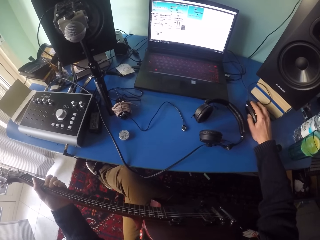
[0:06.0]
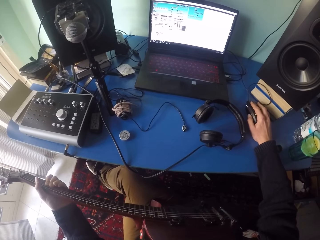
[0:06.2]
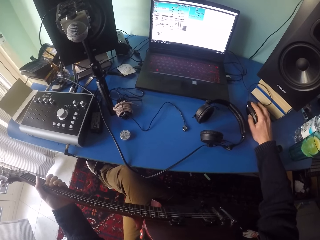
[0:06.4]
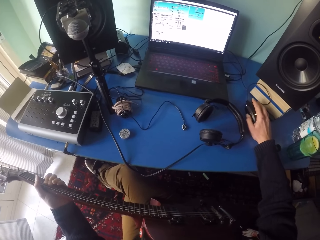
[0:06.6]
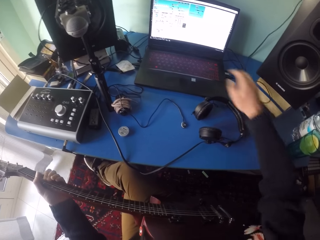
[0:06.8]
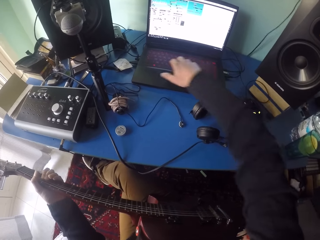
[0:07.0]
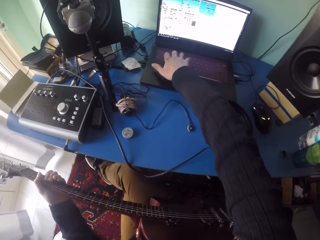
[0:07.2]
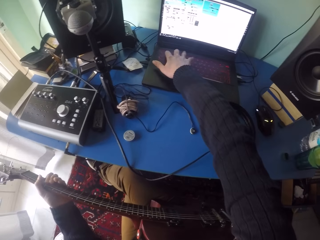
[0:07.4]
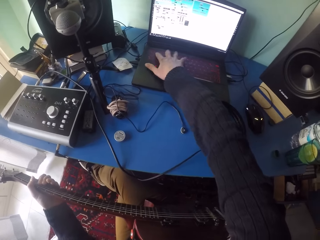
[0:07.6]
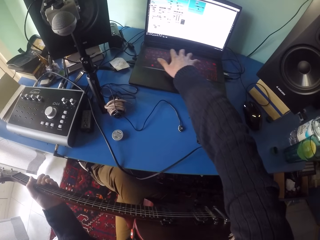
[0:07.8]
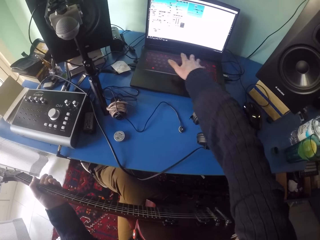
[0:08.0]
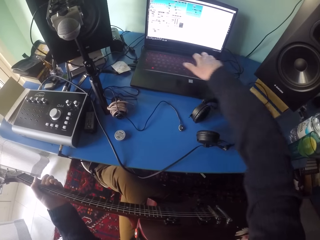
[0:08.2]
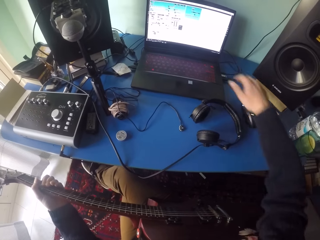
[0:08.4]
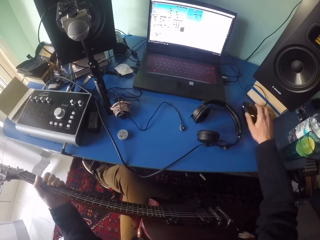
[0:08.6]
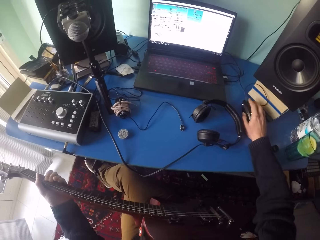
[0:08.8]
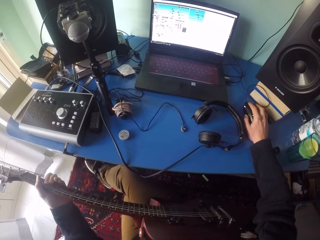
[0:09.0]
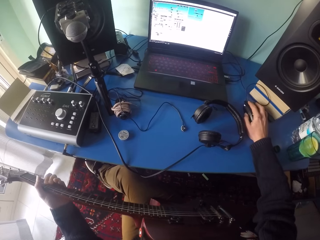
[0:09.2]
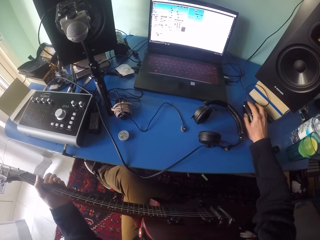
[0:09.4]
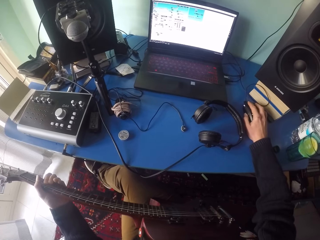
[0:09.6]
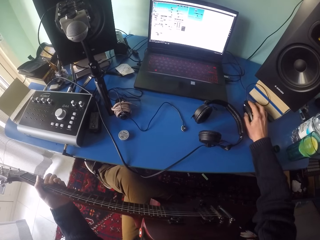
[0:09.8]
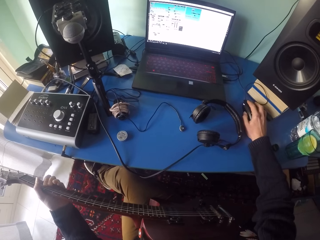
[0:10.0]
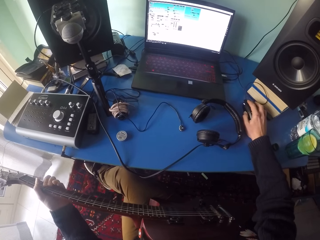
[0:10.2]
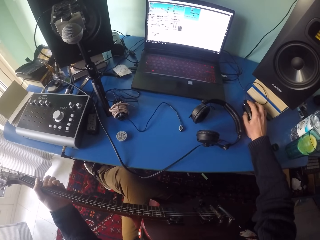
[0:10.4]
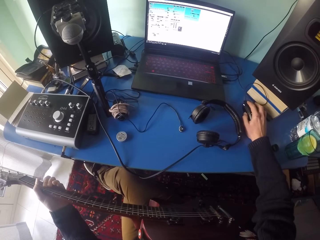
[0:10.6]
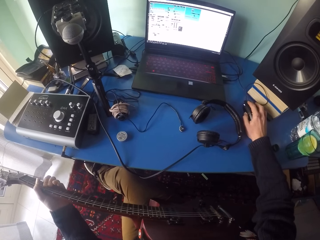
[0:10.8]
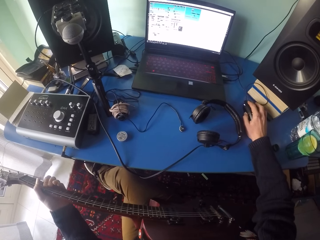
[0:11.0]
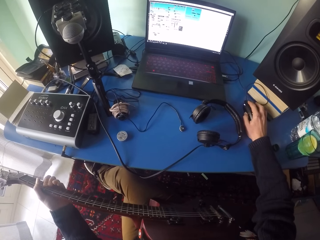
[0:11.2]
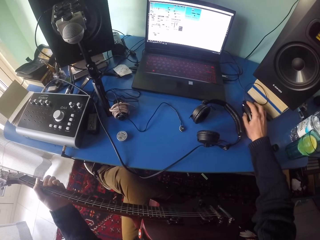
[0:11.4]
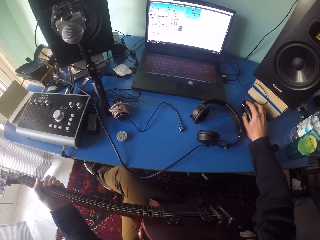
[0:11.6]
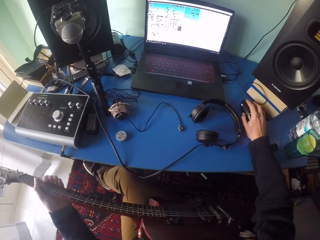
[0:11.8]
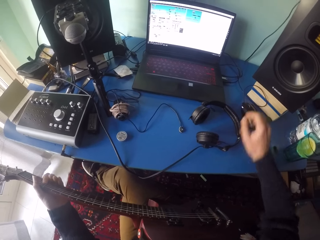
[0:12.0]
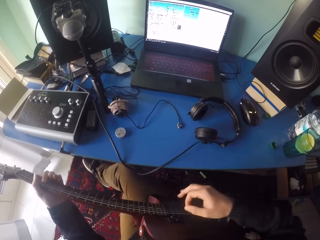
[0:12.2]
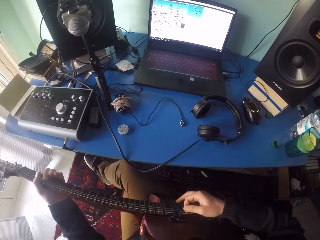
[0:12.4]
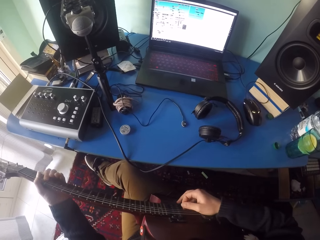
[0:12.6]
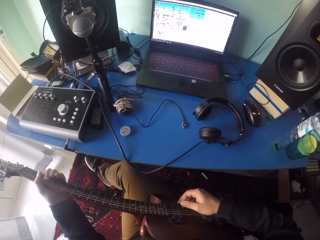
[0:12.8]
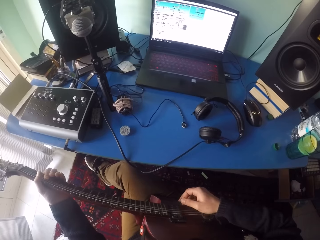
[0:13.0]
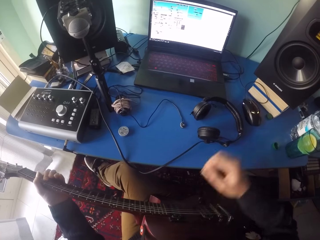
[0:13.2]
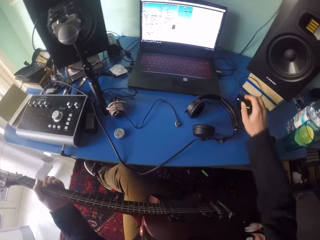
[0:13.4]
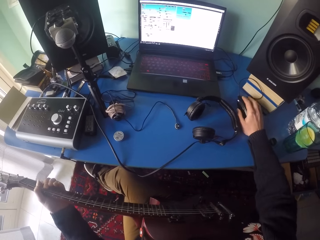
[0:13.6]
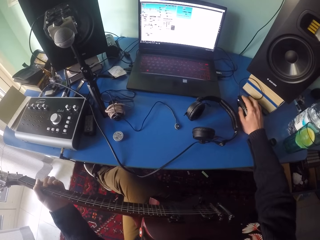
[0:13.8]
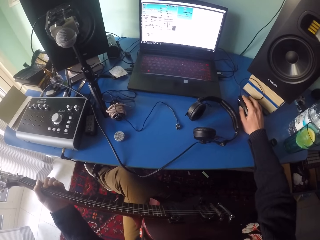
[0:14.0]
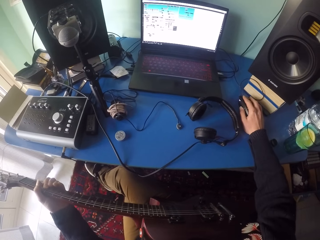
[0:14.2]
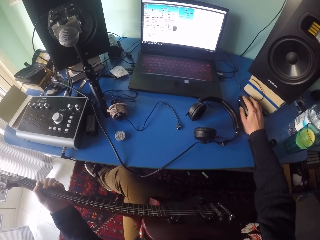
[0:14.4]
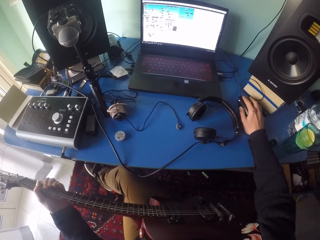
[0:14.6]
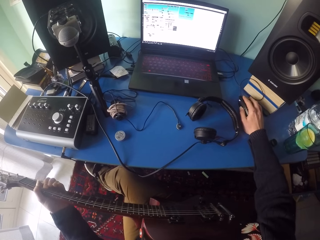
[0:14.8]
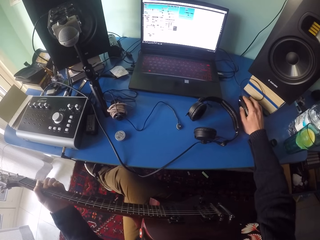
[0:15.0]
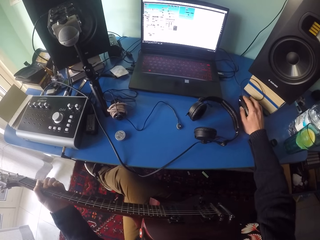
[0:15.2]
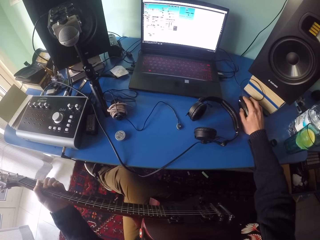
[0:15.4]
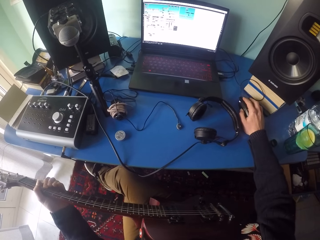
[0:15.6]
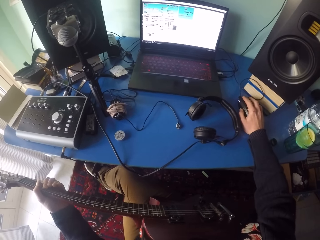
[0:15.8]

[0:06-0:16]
The camera wearer removes his right hand from the mouse. He clicks the keyboard. He touches the laptop keyboard with his right hand and removes his right hand from the laptop keyboard. He touches the mouse with his right hand. He uses the mouse. He removes his right hand from the mouse. He plays the guitar. He stops playing the guitar and removes his right hand from the guitar. He touches the mouse with his right hand. He uses the mouse.

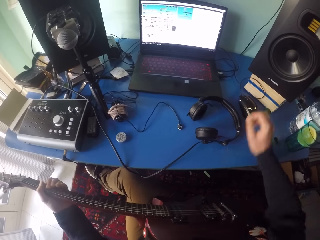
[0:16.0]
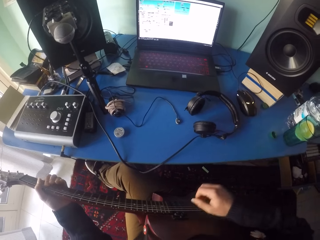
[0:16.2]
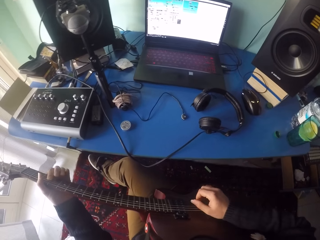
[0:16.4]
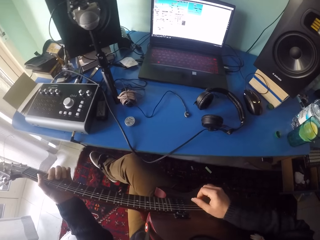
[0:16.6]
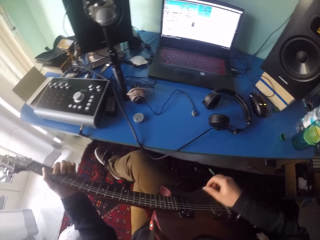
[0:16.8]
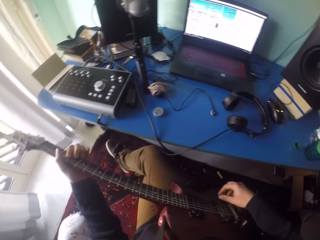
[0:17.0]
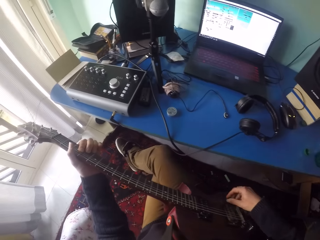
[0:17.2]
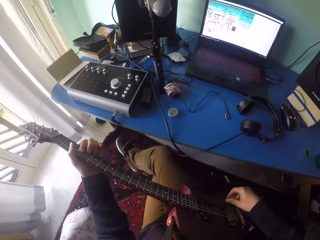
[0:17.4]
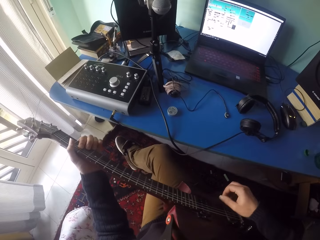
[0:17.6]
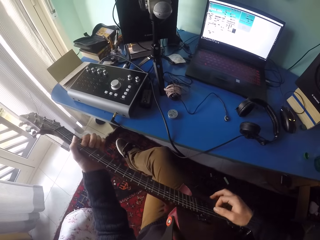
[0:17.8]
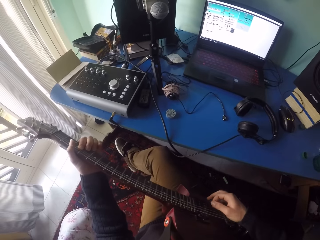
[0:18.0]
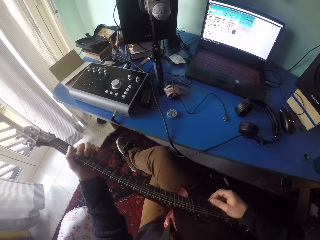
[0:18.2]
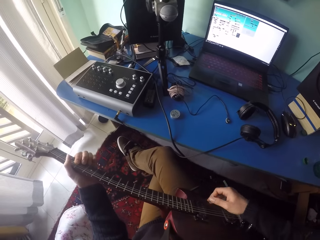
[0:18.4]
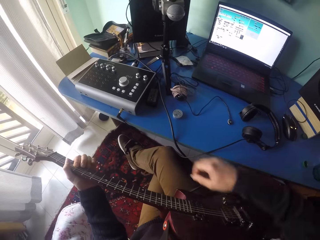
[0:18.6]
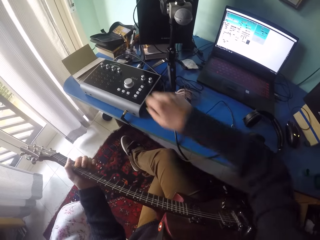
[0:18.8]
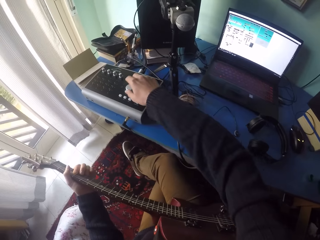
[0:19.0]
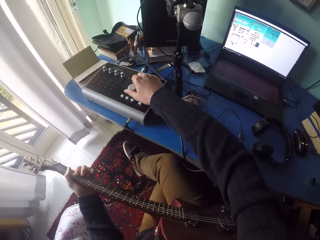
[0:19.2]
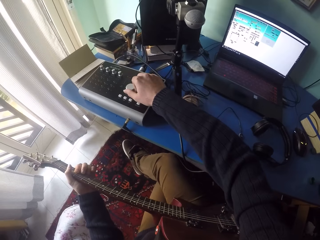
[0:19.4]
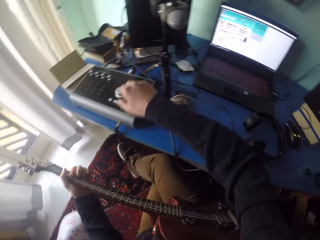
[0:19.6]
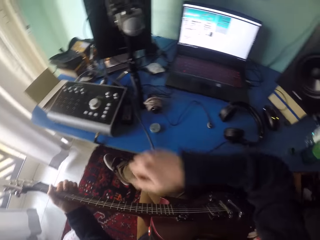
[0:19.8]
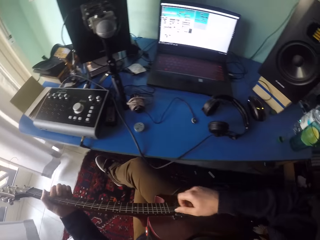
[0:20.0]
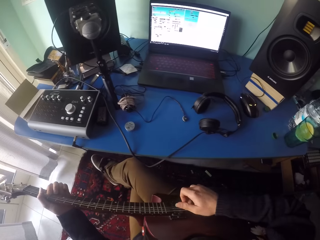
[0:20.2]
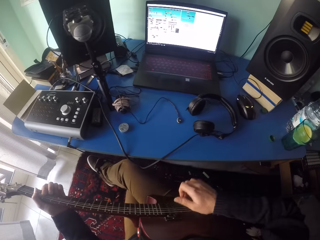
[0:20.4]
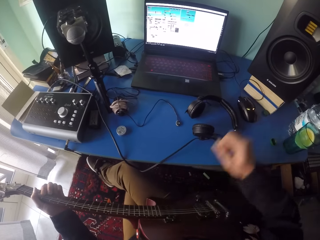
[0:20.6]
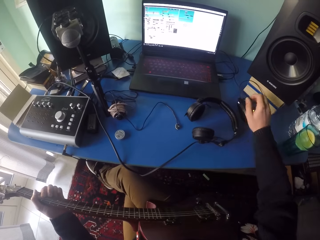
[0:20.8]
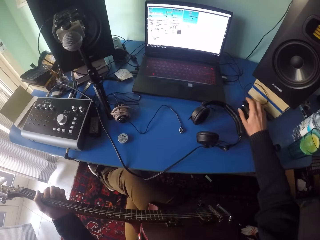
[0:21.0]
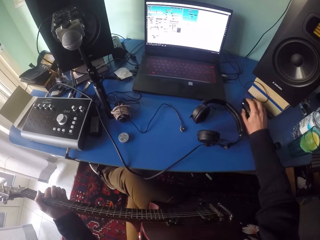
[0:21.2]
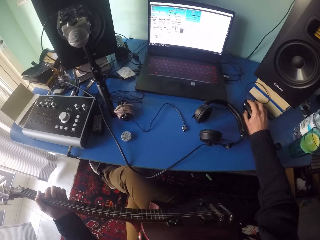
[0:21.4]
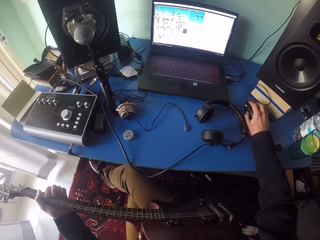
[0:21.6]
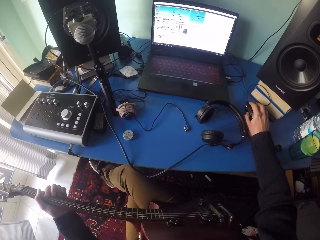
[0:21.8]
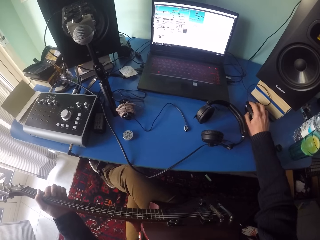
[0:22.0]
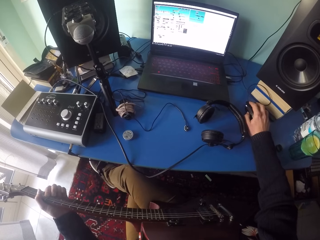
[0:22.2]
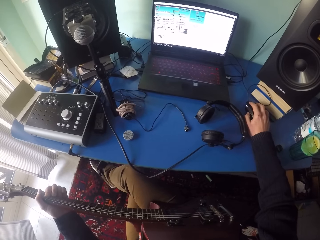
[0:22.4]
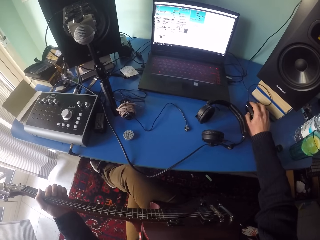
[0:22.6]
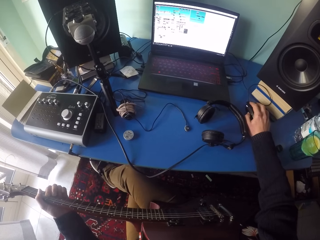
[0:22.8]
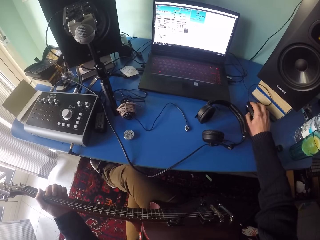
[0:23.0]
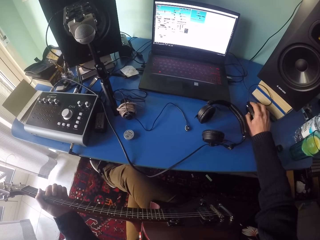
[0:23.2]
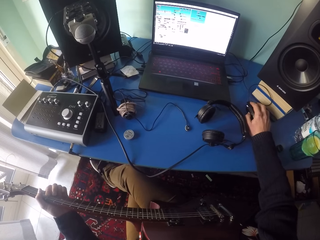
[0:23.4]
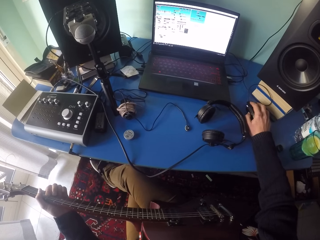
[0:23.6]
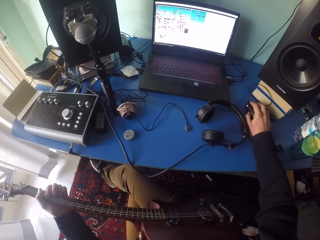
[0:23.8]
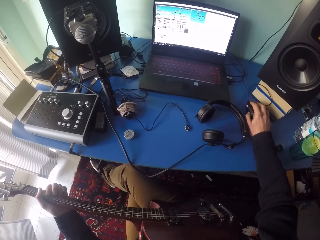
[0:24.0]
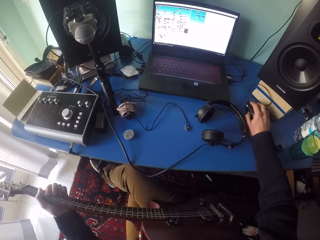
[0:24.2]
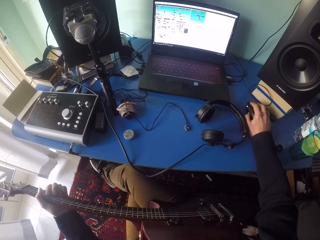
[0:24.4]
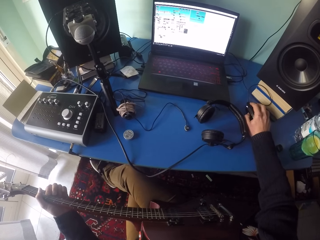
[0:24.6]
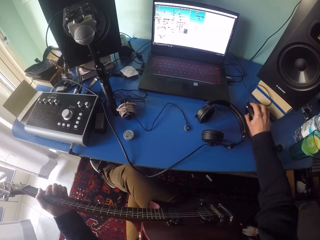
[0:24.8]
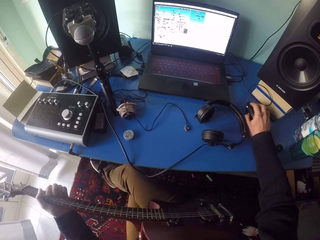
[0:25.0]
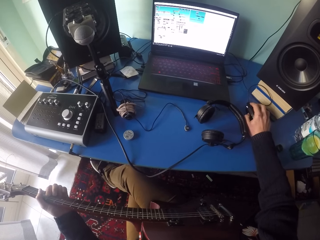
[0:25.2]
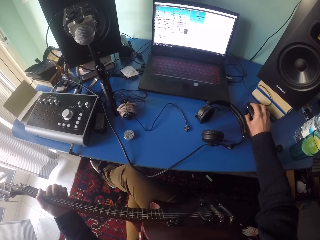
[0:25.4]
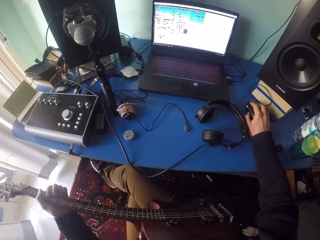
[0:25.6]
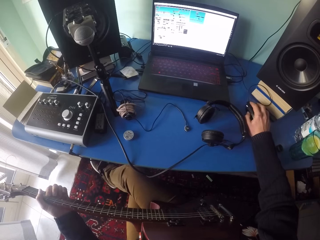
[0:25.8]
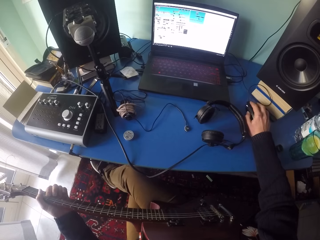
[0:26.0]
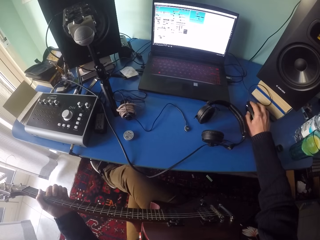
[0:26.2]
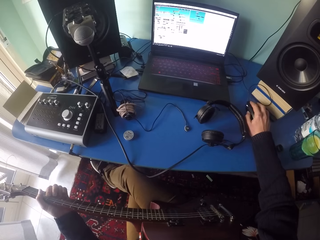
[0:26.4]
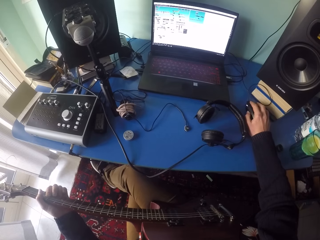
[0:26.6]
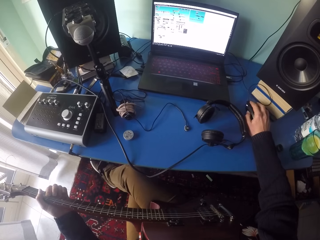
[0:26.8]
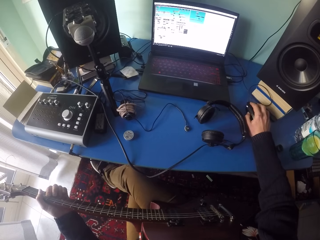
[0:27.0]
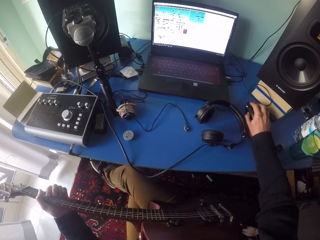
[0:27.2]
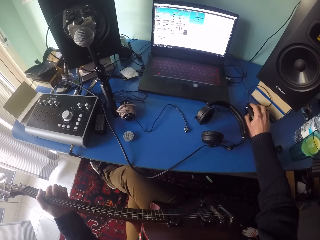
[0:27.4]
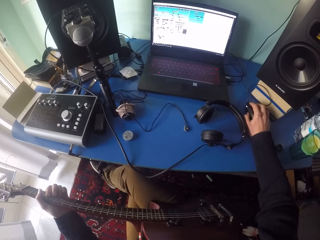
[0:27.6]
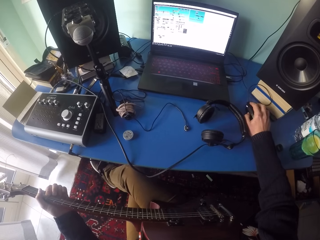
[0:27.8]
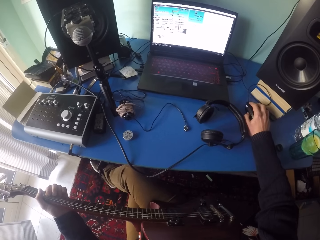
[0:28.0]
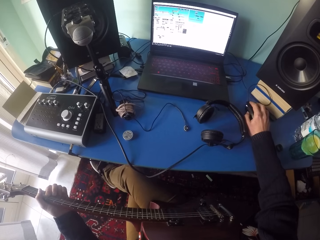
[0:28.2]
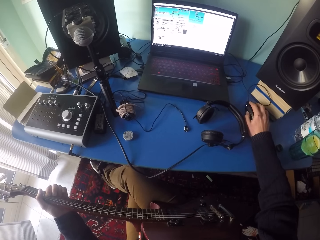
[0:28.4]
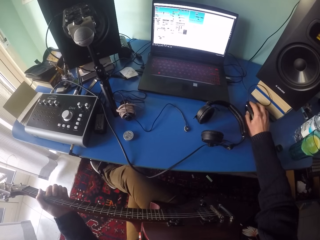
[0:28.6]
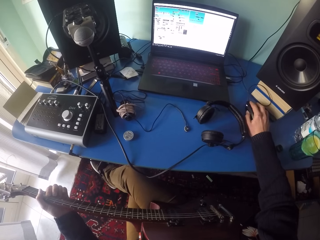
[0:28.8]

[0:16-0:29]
The camera wearer removes his right hand from the mouse. He touches the volume control knob with his right hand. He plays the guitar. He stops playing the guitar. He adjusts the volume control with his right hand. He removes his right hand from the volume control knob. He plays the guitar. He touches the guitar. He touches the mouse with his right hand. He stops playing the guitar. He uses the mouse.
